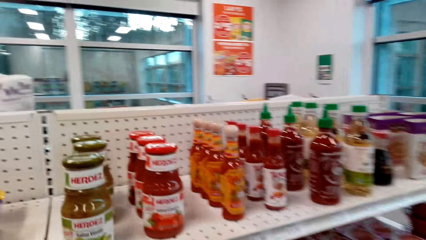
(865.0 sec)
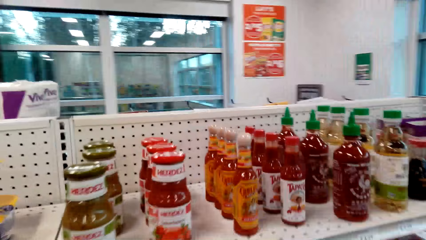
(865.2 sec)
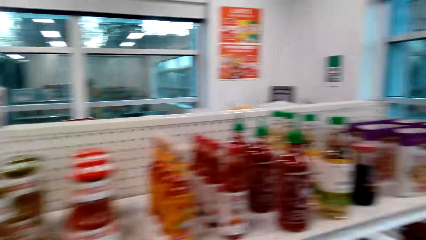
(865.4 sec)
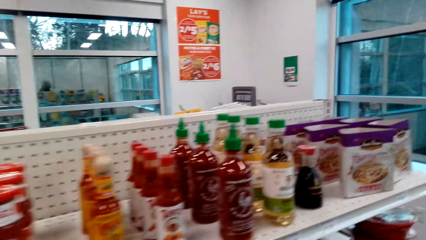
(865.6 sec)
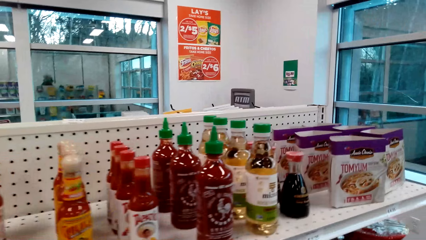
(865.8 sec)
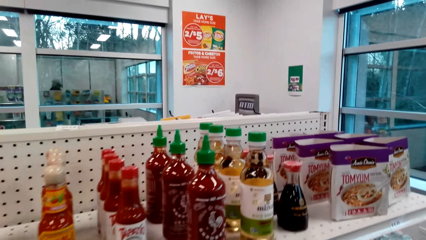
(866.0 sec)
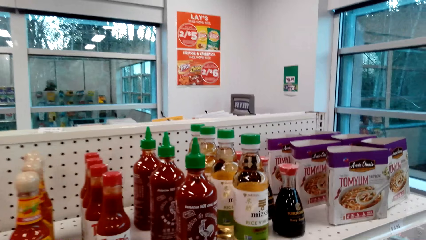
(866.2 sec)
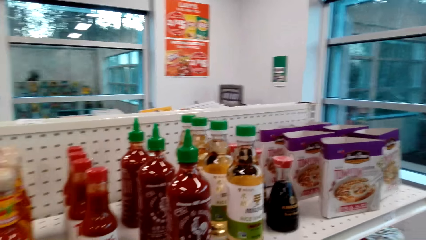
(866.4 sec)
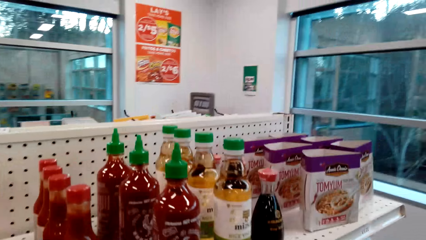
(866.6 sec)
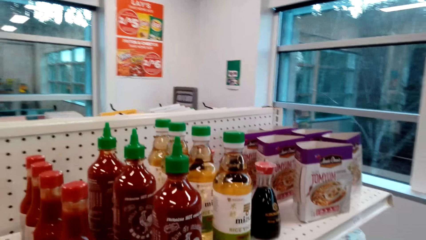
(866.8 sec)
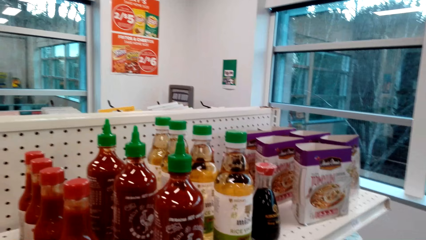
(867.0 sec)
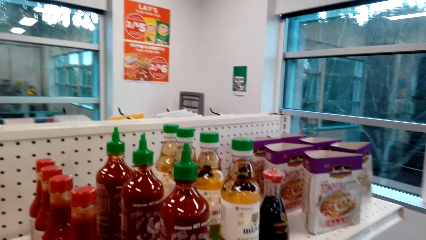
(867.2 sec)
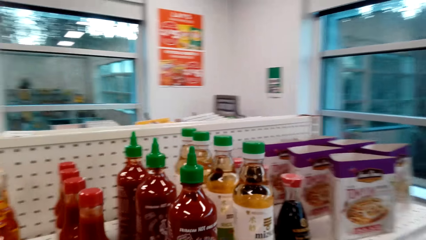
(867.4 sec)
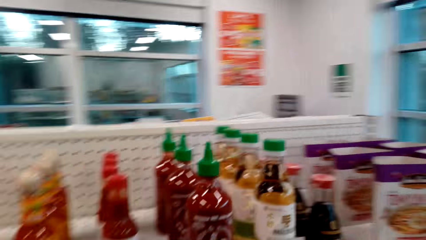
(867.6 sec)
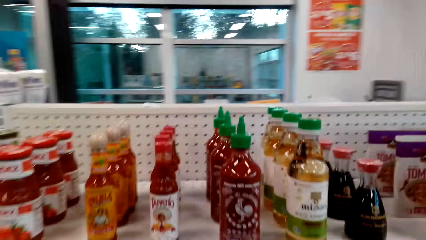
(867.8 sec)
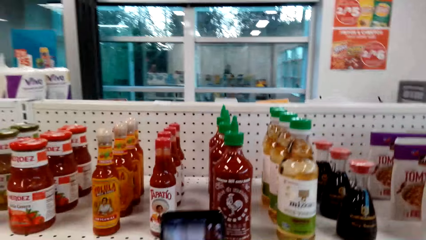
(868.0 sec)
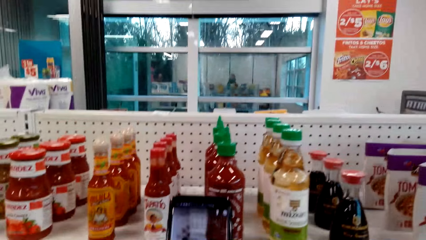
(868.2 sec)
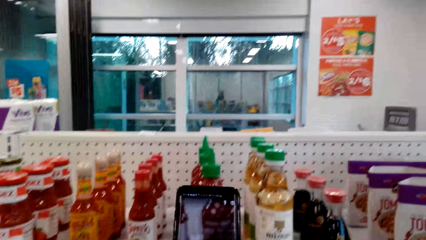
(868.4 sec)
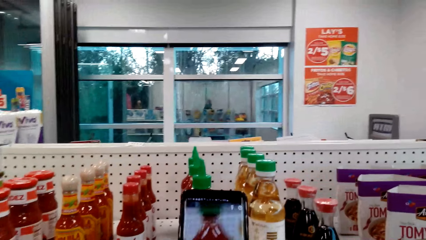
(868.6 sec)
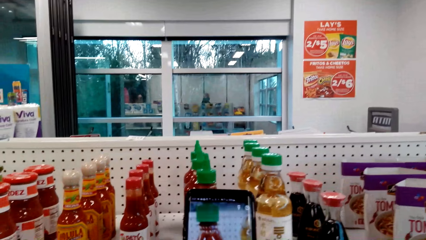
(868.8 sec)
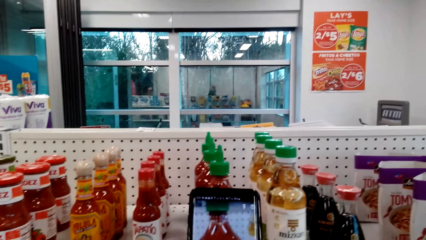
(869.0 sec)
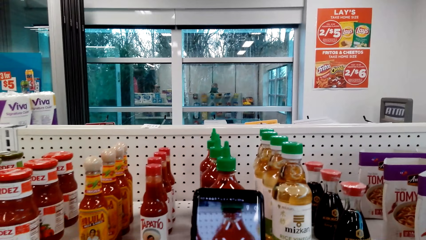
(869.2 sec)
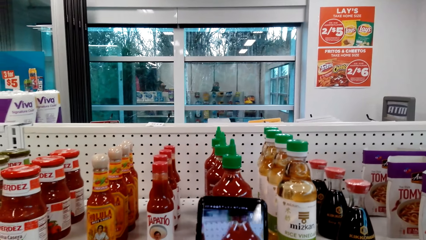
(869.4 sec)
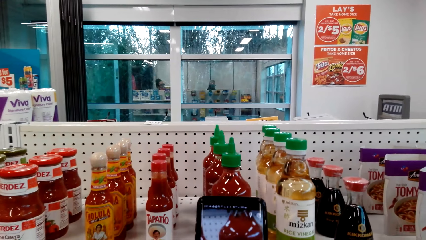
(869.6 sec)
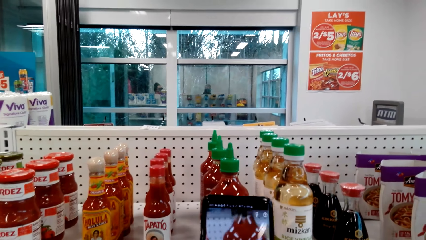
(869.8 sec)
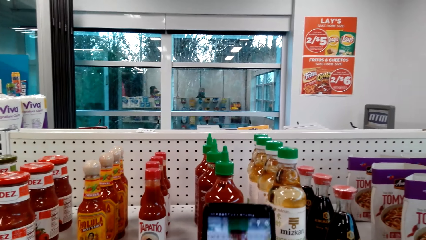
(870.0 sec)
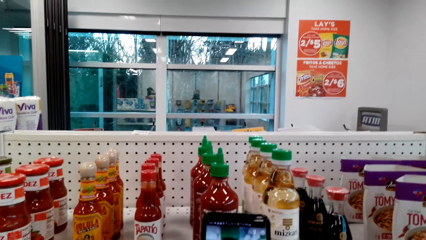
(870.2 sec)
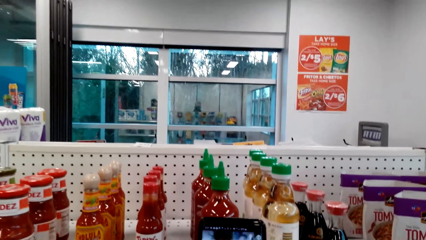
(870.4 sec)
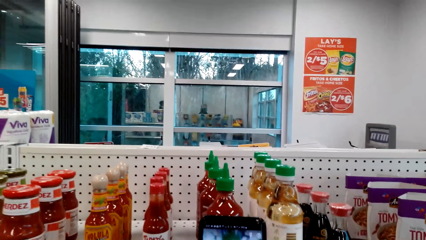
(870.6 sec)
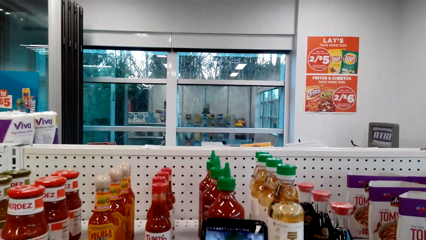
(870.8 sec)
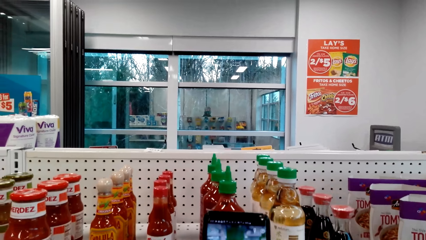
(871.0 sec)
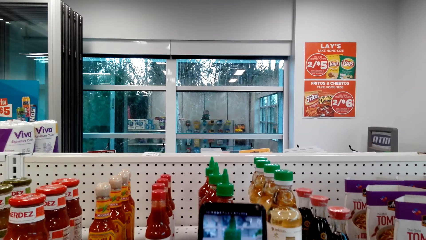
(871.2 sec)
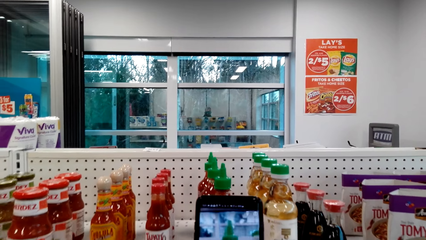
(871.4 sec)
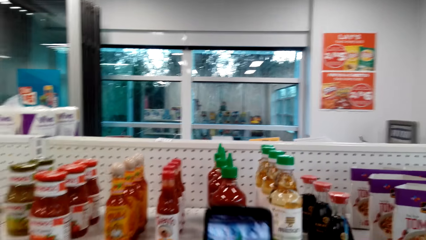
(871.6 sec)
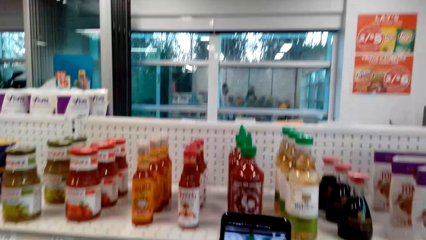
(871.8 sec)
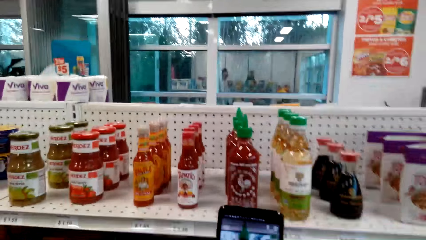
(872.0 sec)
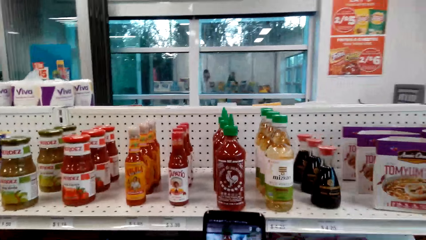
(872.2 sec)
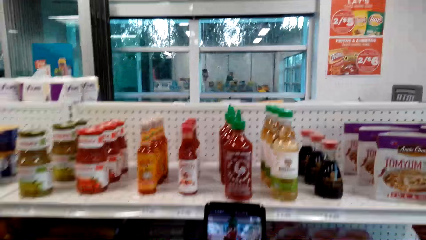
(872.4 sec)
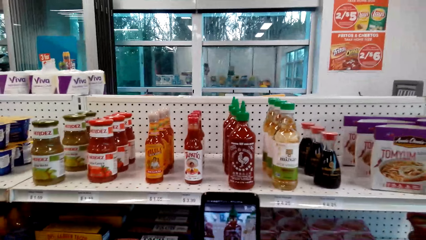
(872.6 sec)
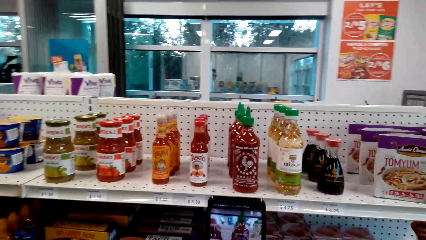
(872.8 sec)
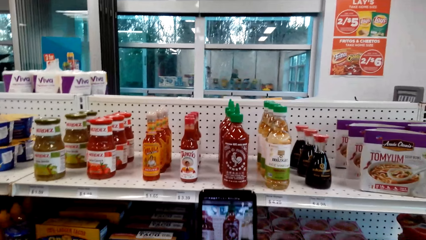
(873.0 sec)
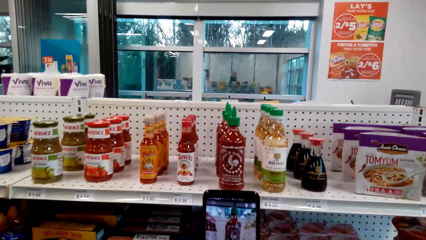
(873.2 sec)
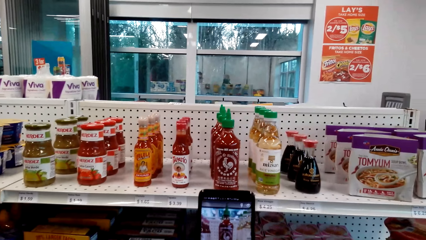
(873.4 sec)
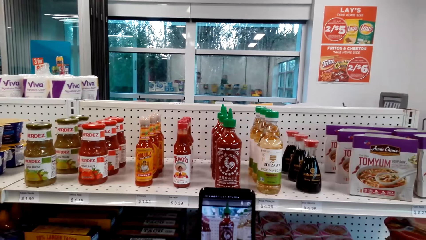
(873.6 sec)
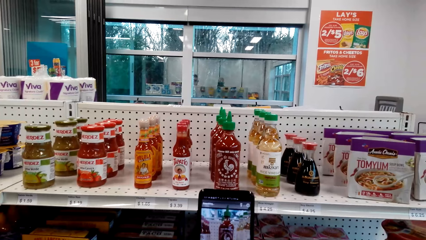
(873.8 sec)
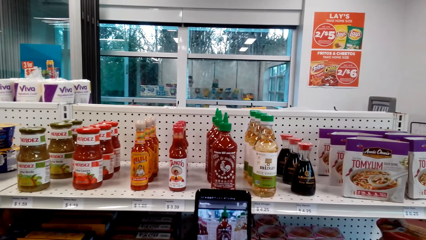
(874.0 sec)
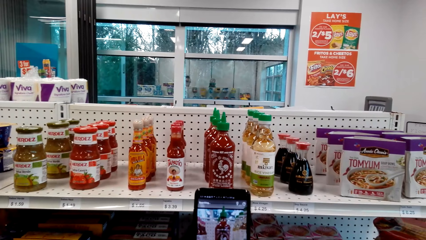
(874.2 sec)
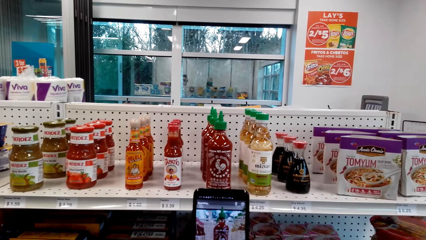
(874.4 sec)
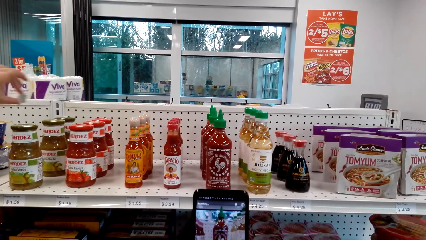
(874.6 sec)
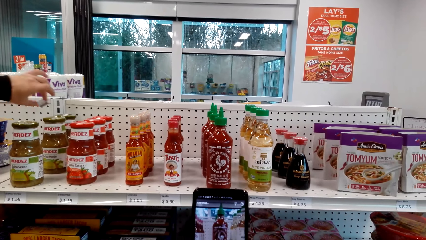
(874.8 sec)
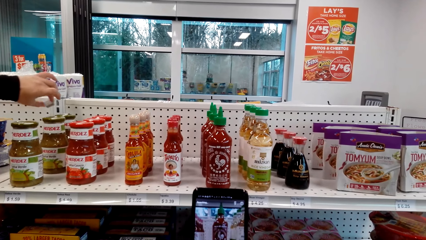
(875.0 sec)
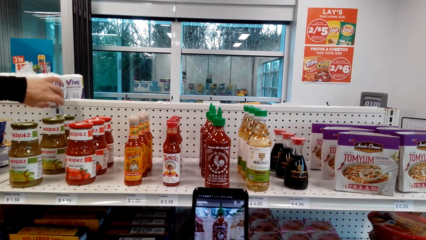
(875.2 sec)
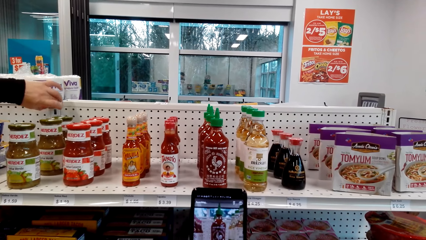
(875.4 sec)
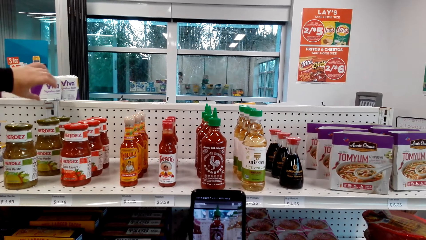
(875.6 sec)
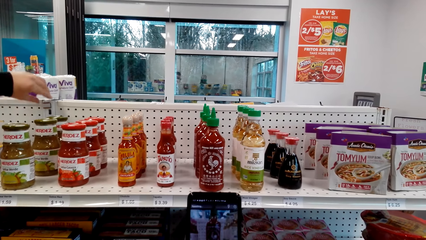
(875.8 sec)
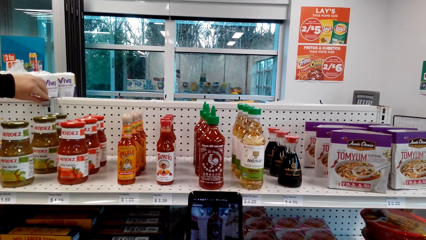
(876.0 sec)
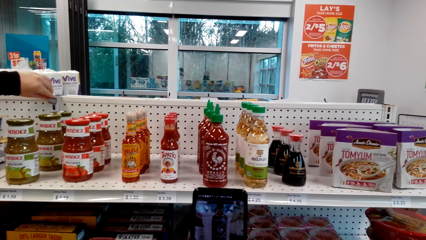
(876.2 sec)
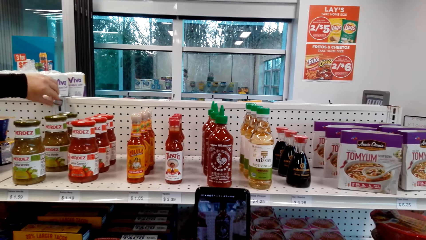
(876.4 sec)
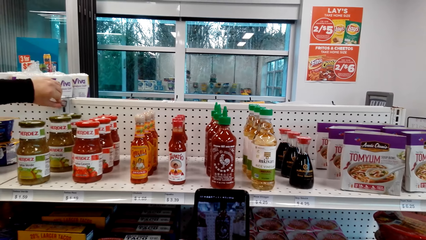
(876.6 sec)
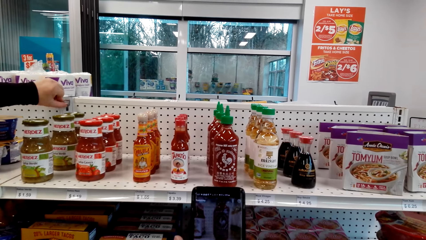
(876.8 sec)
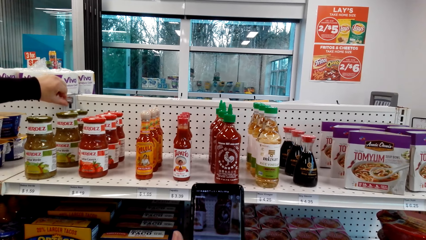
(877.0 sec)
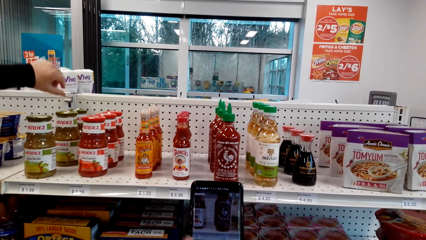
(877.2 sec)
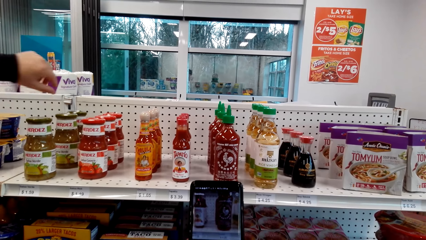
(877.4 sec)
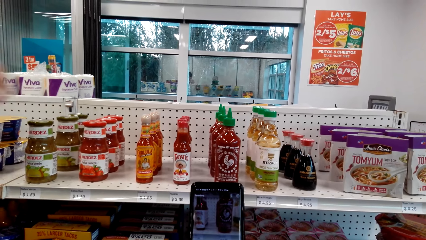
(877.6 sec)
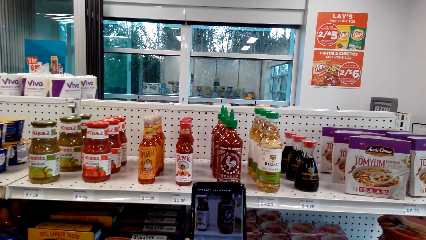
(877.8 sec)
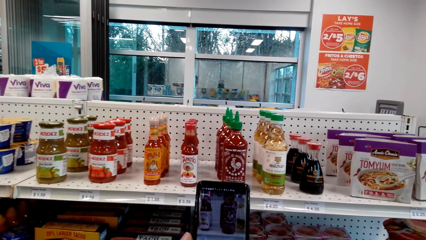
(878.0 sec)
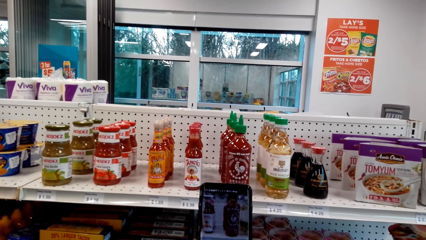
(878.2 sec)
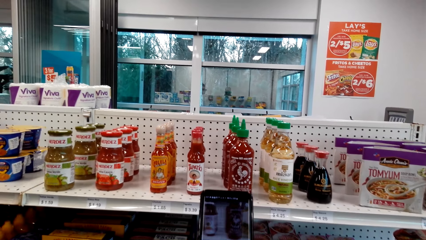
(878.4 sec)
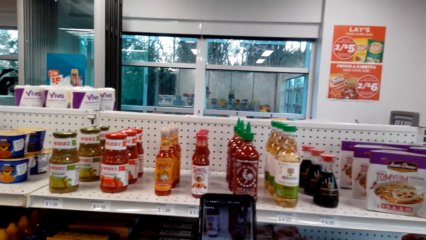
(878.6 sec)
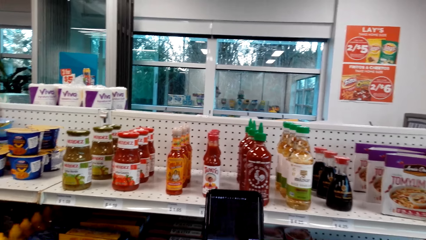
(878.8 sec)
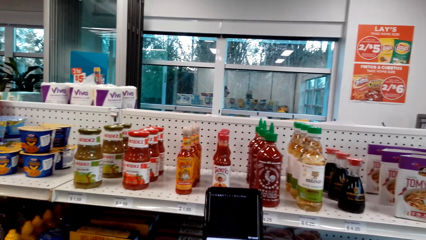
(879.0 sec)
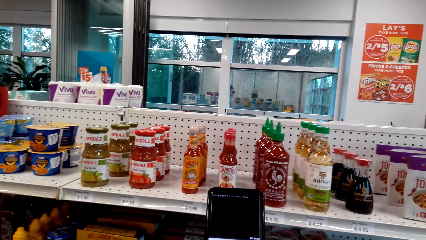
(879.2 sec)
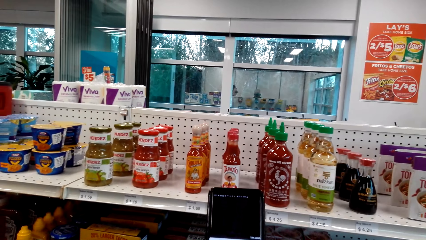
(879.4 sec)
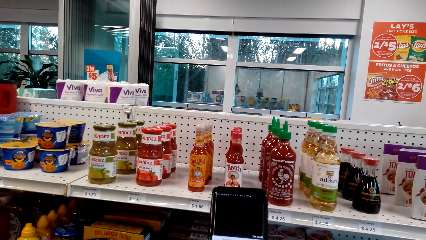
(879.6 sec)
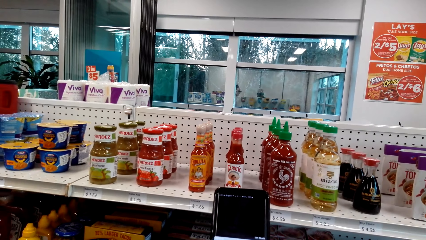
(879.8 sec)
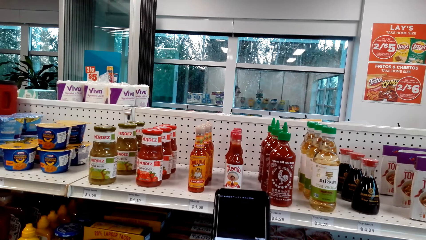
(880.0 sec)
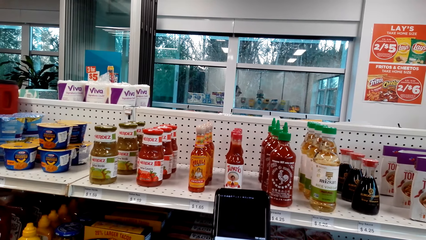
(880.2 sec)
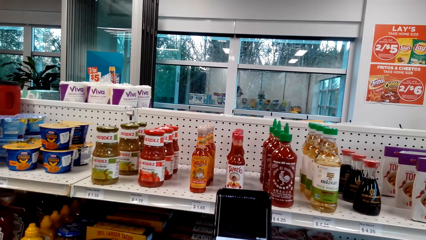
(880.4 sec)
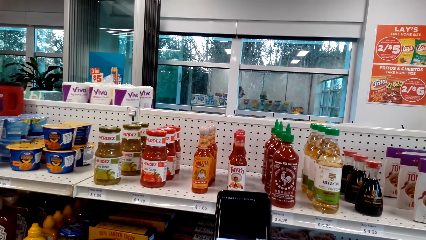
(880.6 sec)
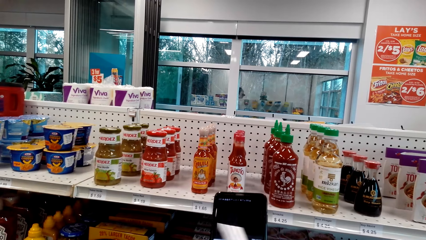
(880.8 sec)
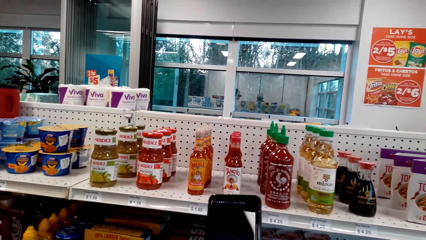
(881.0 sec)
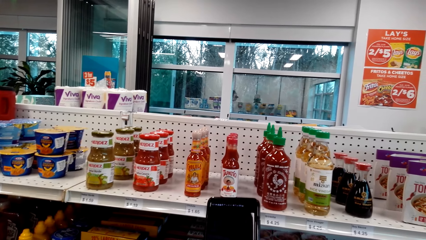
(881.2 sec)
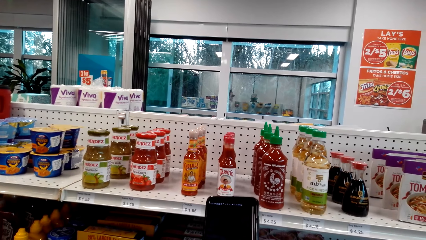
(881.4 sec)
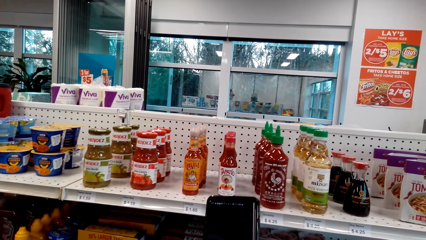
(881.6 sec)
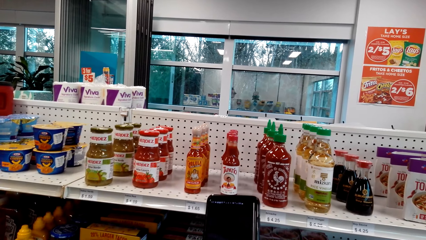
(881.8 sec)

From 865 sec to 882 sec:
The camera wearer takes the picture of the items on the shelf, the sauce, with the phone. They stare at the phone.
